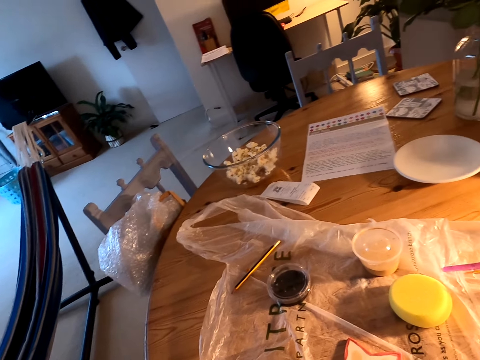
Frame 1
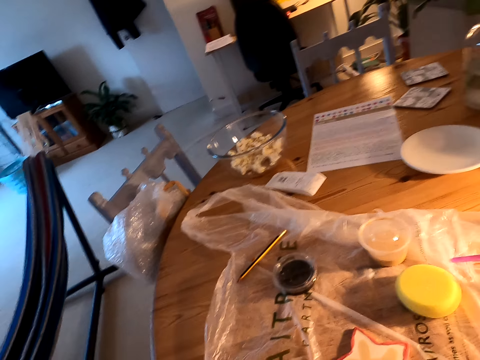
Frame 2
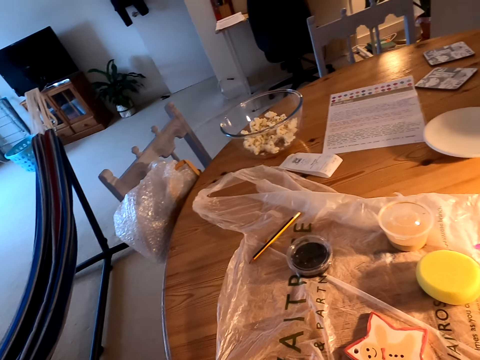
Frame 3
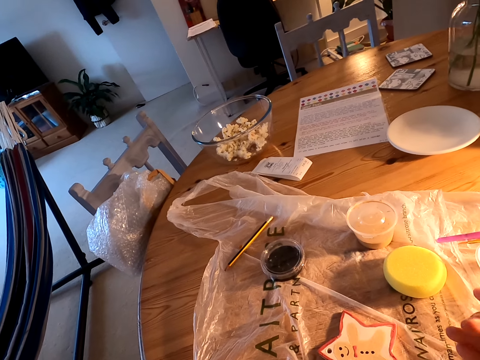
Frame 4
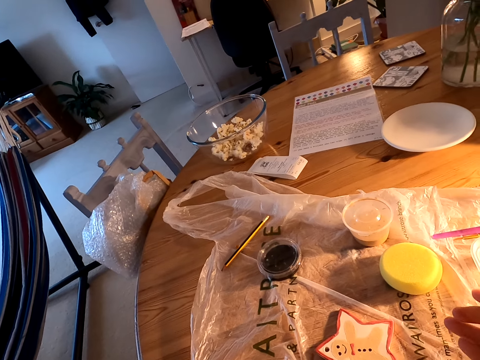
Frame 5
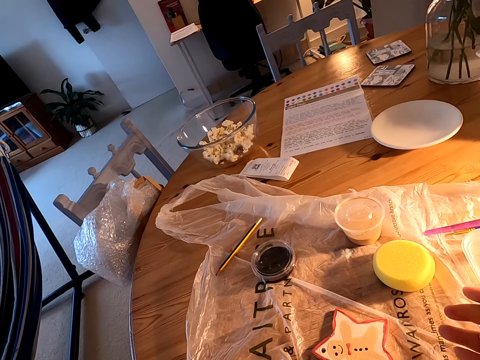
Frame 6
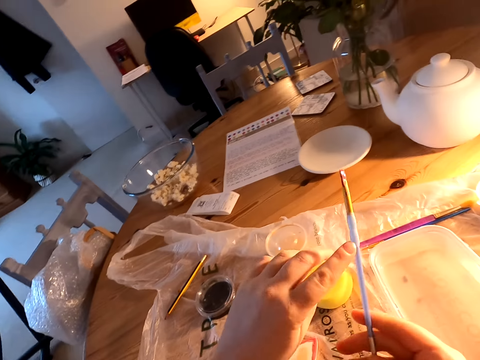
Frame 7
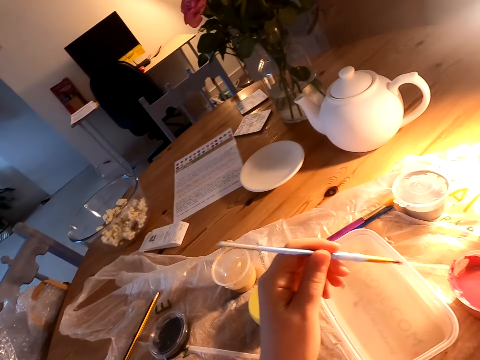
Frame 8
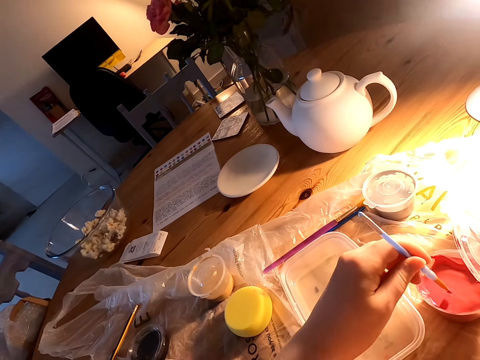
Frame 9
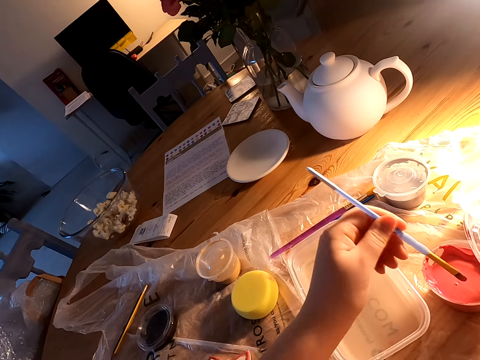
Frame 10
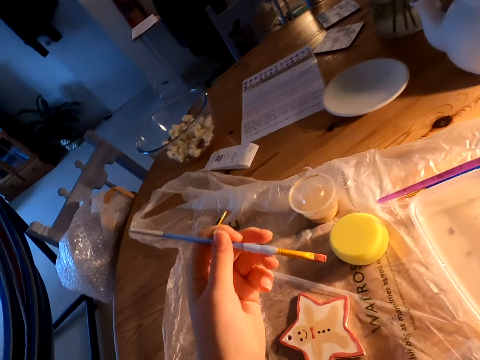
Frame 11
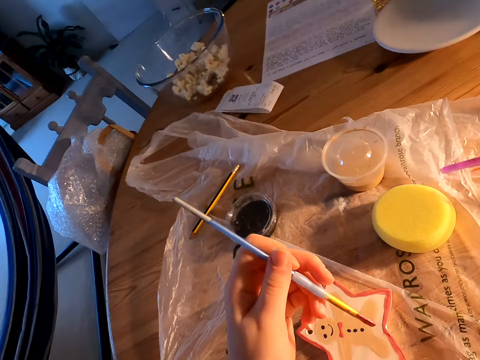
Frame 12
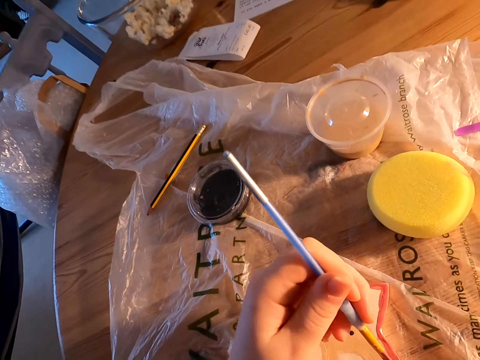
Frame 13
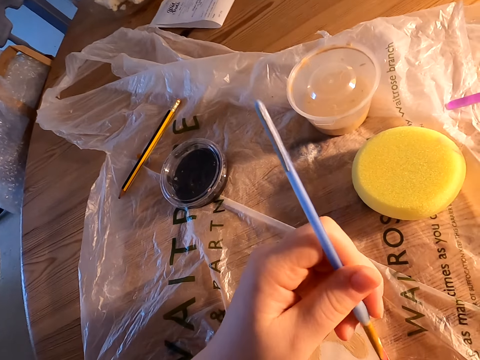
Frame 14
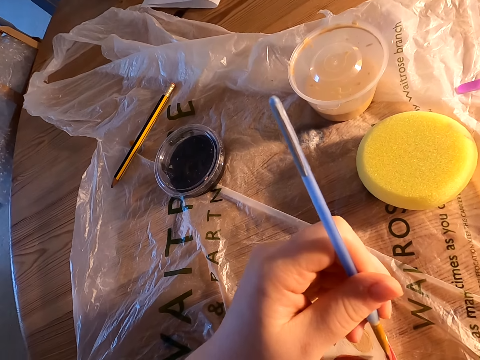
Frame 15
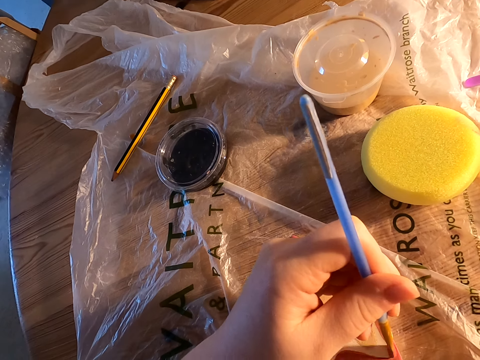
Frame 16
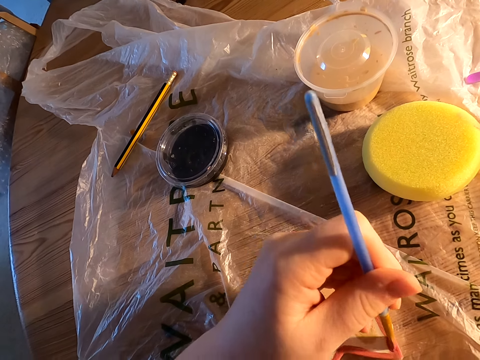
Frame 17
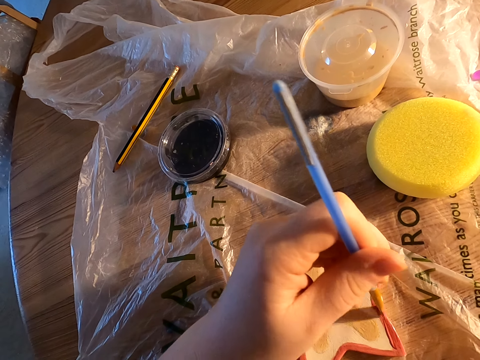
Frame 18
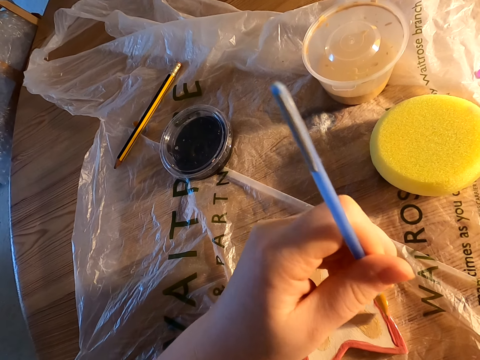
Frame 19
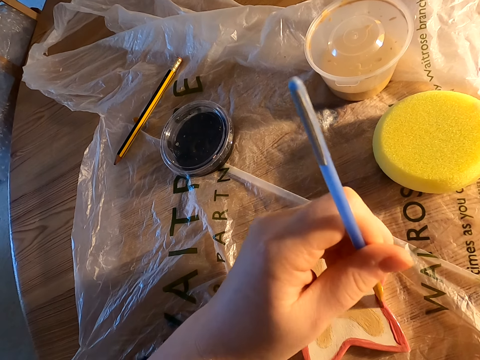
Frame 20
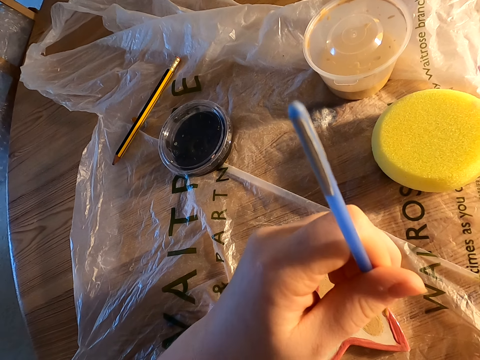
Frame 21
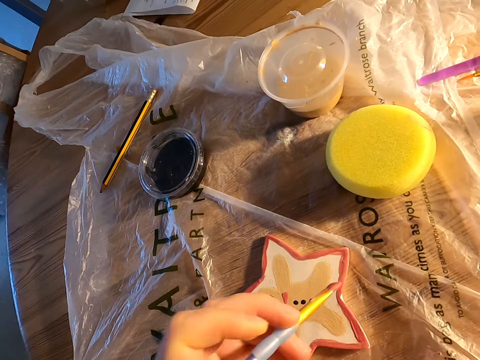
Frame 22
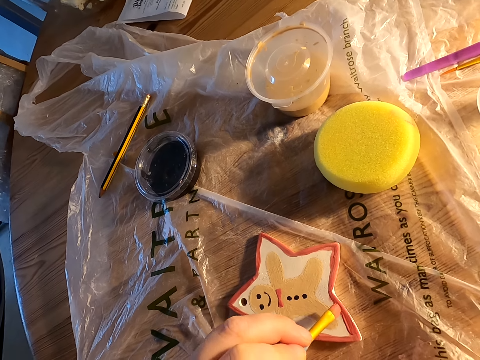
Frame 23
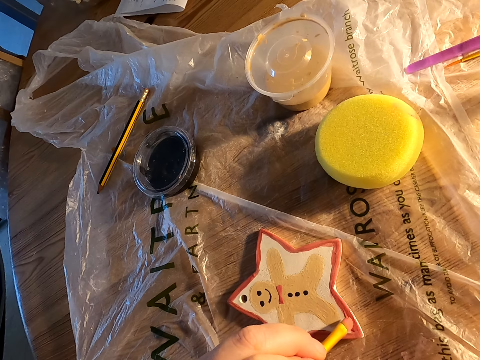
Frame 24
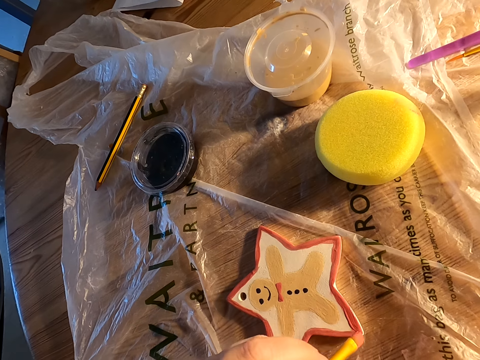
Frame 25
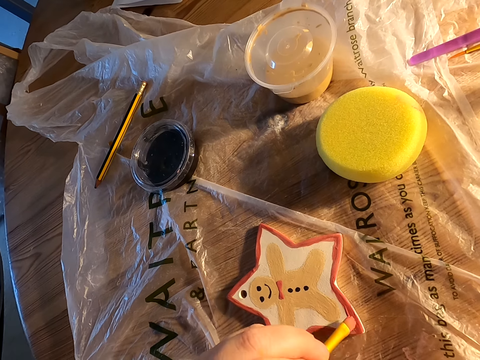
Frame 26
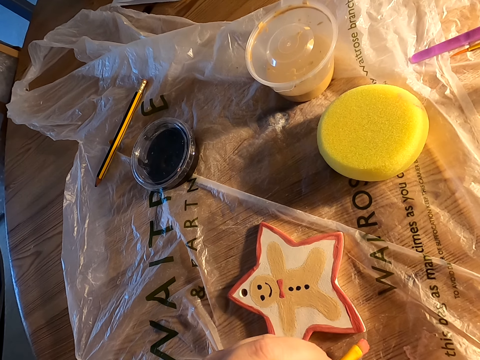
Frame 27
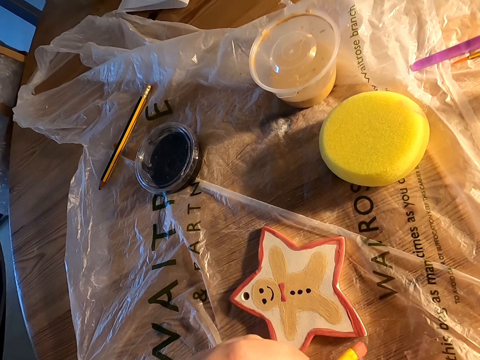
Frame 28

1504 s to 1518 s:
The camera wearer holds the paint brush with his left hand. He dips paint in the plastic can on the table. He paints something on the table with the paint brush.

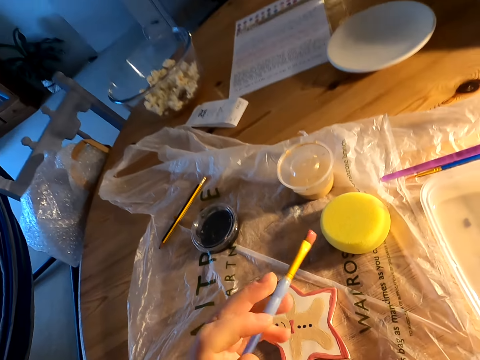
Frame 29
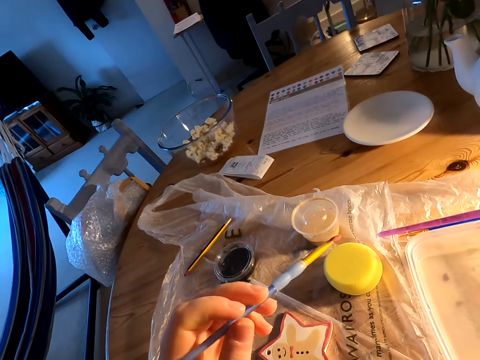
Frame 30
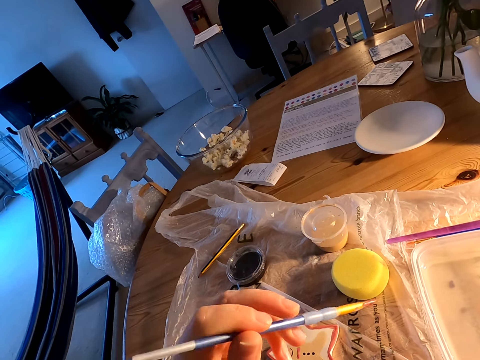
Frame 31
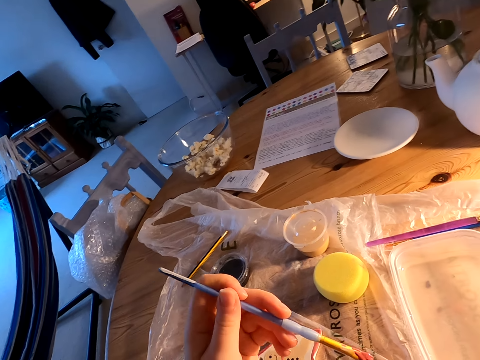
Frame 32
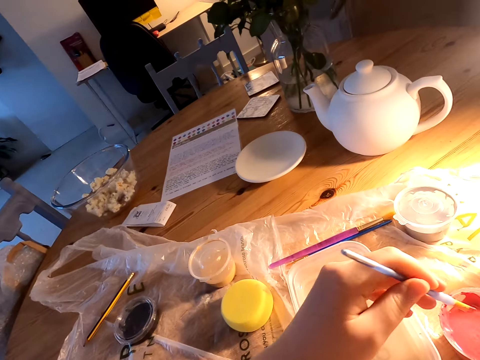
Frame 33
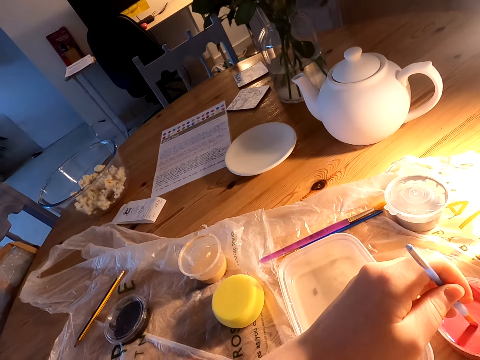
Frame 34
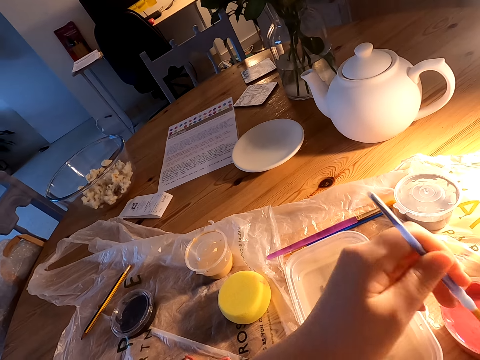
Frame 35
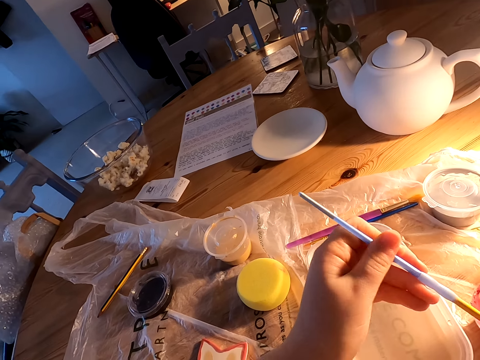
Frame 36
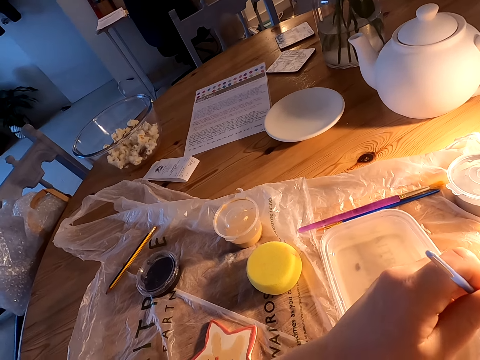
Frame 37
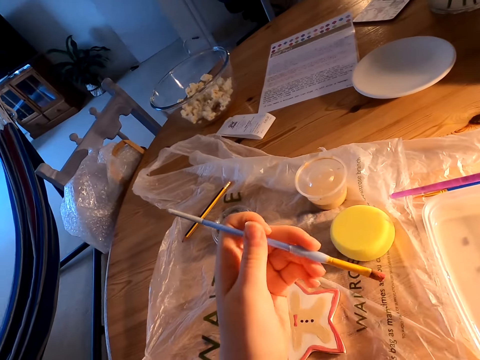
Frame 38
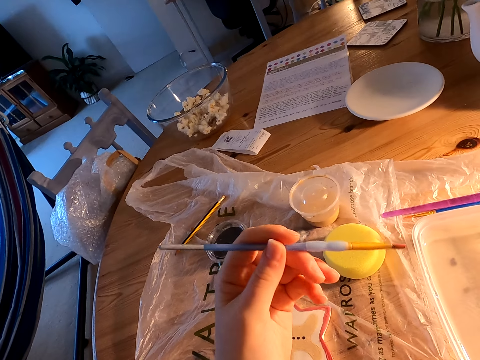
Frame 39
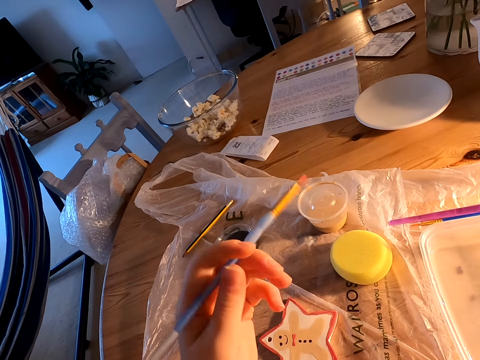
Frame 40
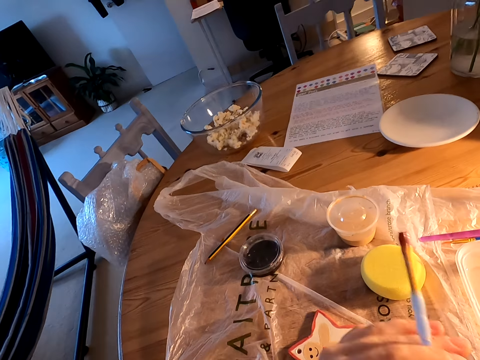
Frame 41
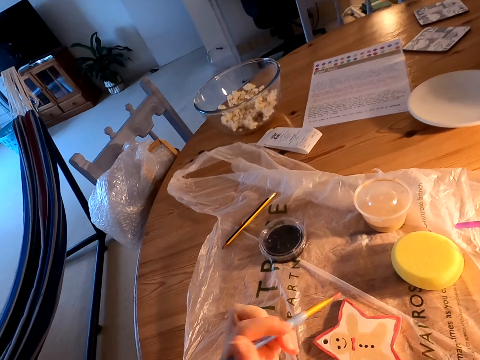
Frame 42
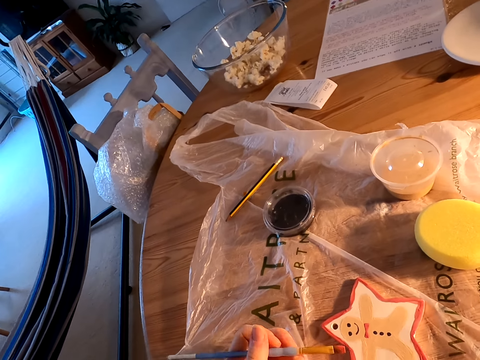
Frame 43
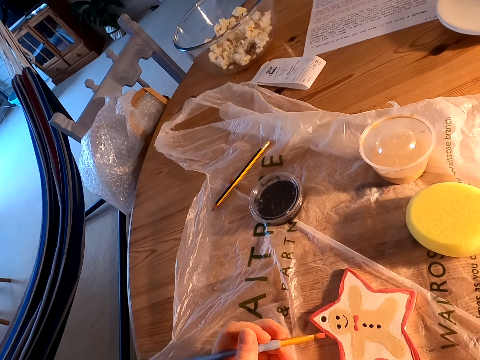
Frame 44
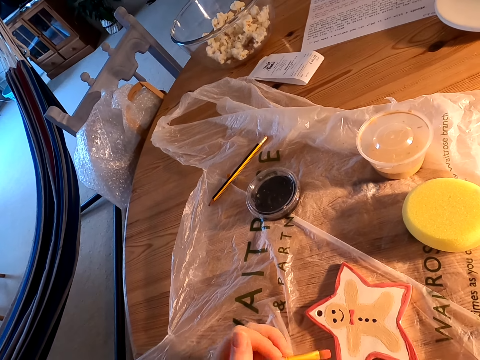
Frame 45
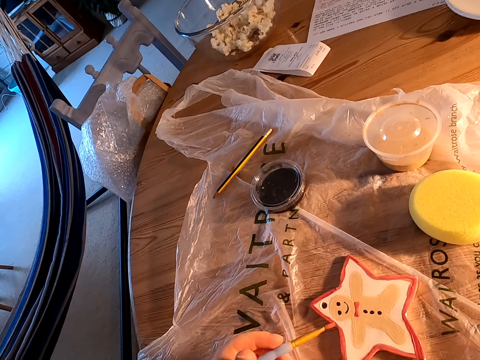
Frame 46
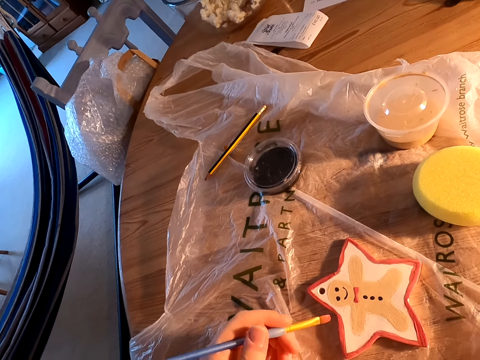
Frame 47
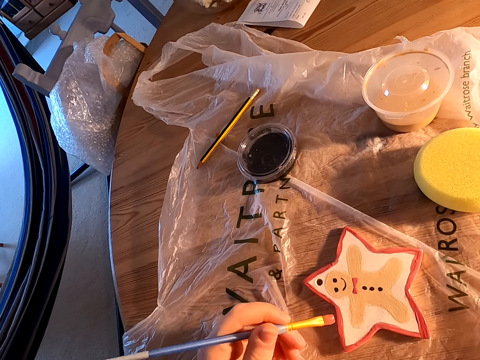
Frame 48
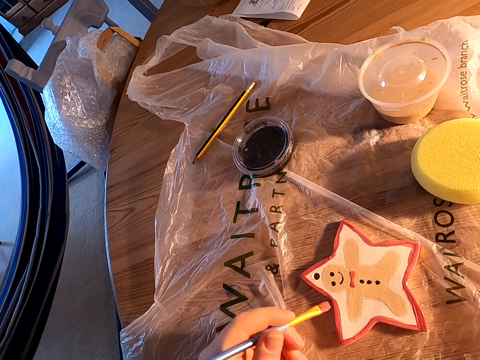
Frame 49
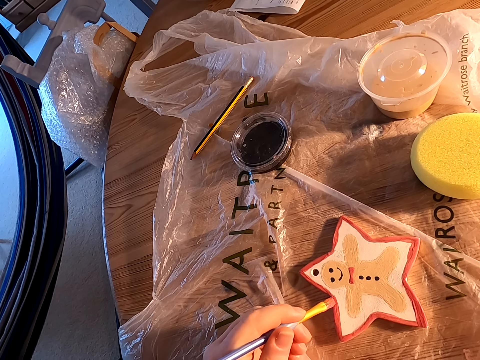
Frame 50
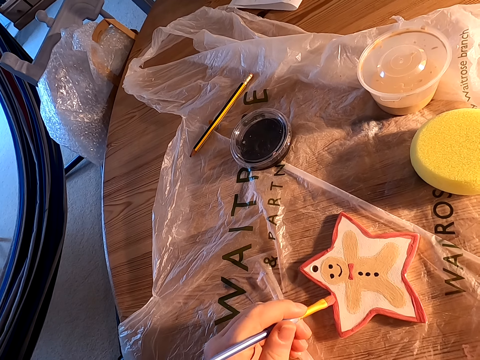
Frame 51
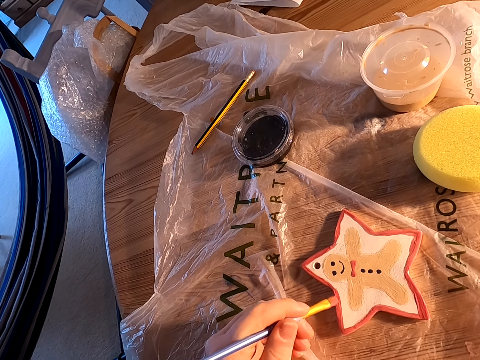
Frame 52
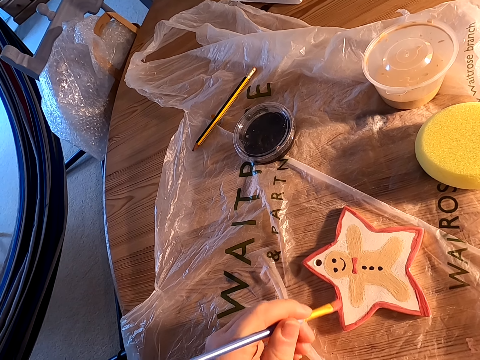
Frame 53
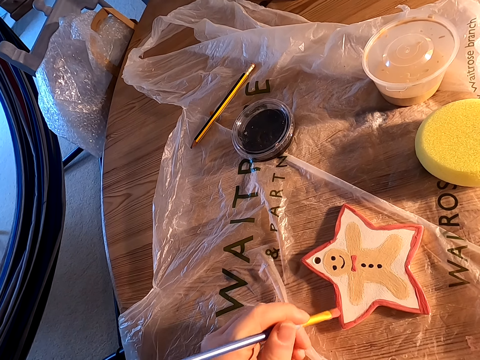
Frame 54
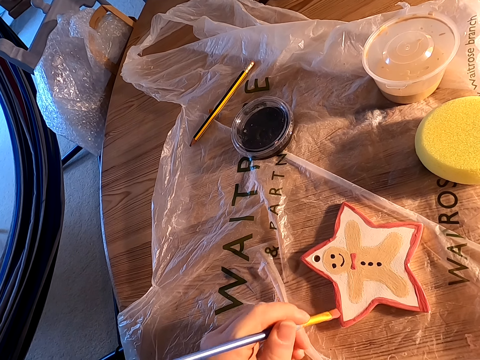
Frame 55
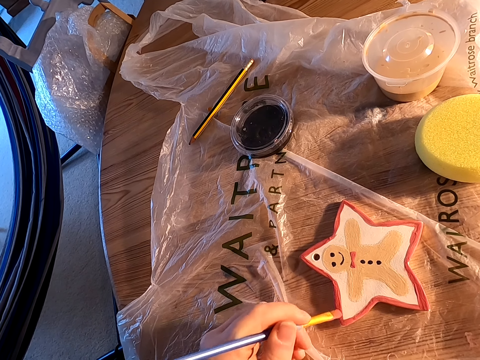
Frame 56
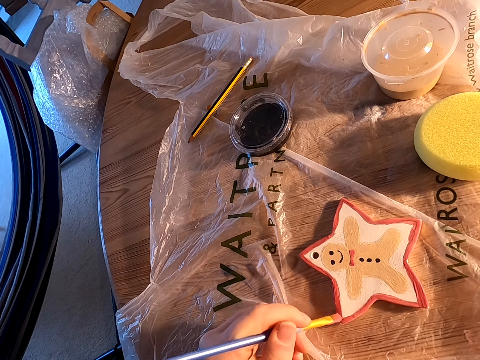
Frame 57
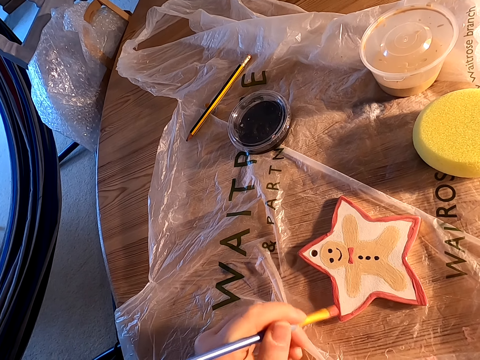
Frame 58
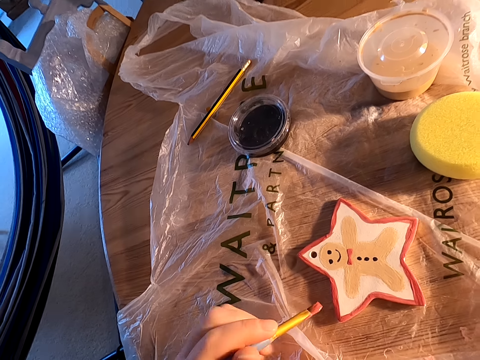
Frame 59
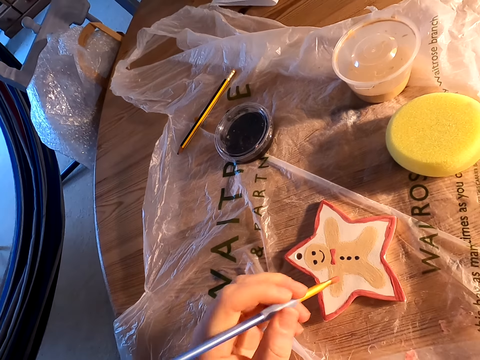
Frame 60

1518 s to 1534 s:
The camera wearer dips paint in the plastic can on the table. He holds the paint brush with his left hand. He paints something on the table with the paint brush.
